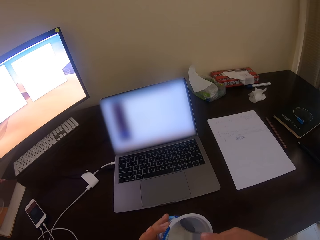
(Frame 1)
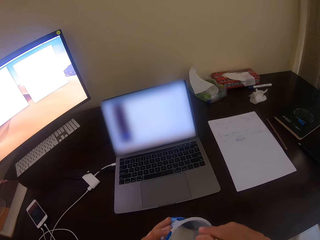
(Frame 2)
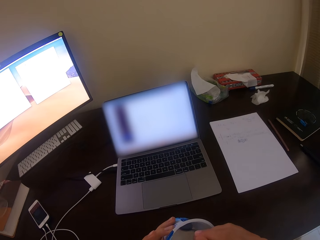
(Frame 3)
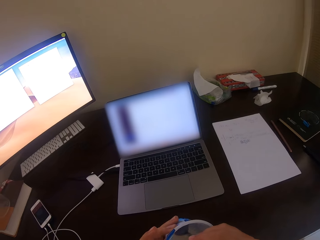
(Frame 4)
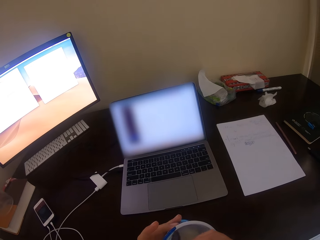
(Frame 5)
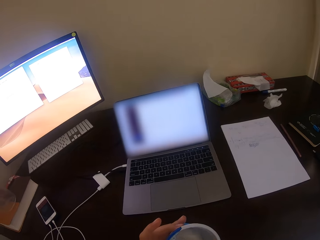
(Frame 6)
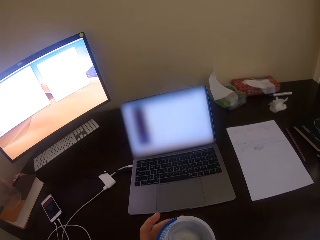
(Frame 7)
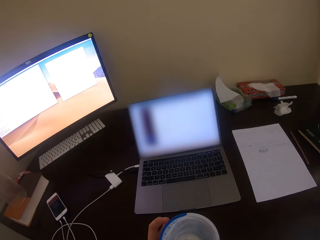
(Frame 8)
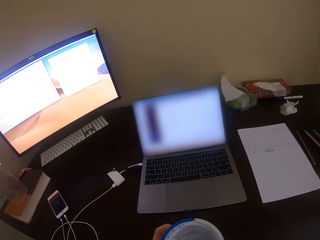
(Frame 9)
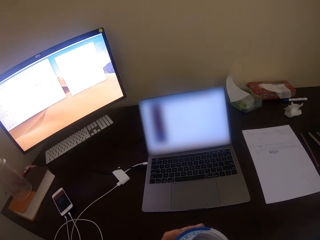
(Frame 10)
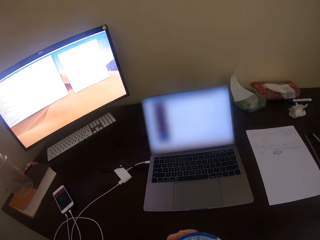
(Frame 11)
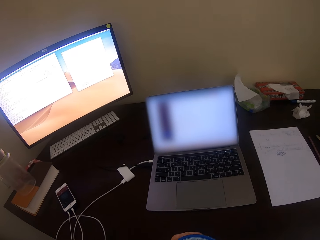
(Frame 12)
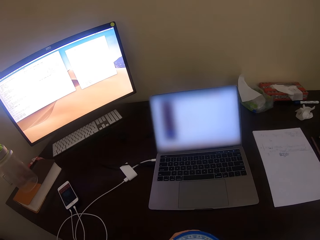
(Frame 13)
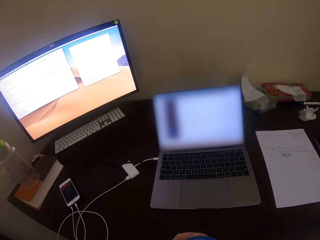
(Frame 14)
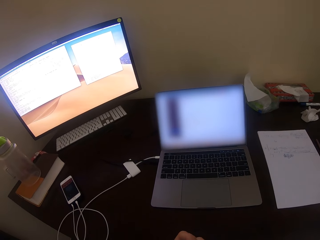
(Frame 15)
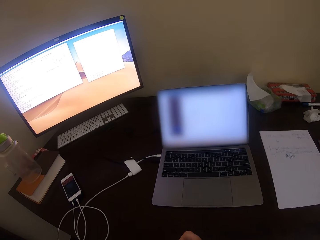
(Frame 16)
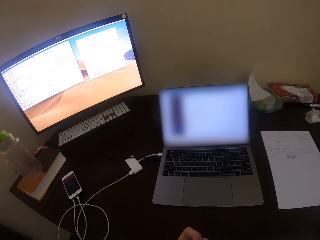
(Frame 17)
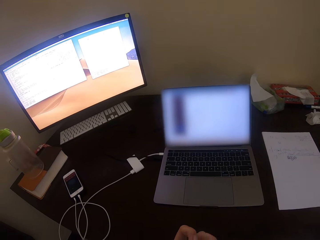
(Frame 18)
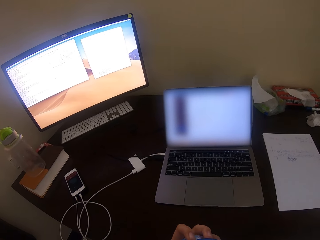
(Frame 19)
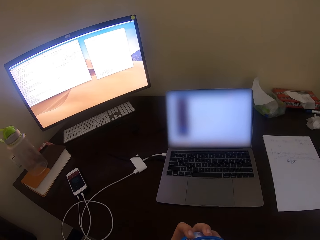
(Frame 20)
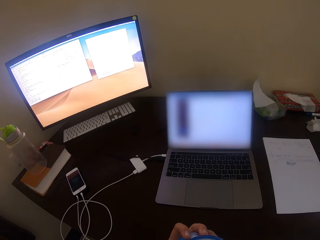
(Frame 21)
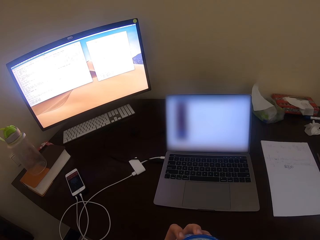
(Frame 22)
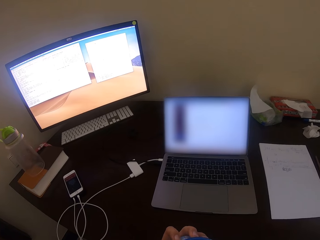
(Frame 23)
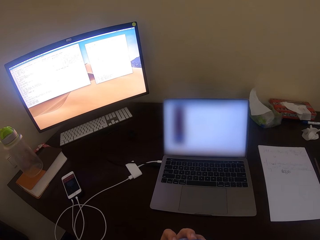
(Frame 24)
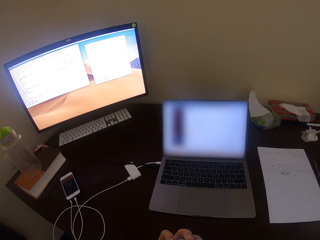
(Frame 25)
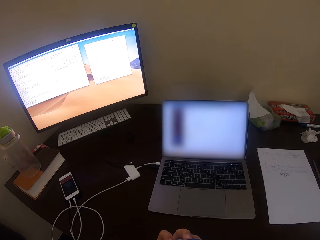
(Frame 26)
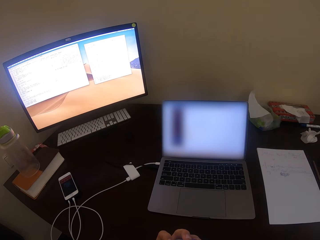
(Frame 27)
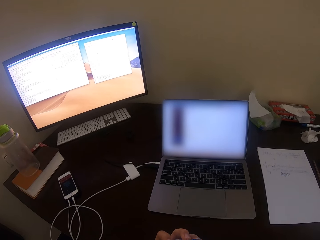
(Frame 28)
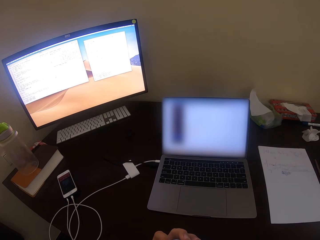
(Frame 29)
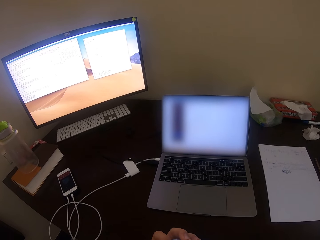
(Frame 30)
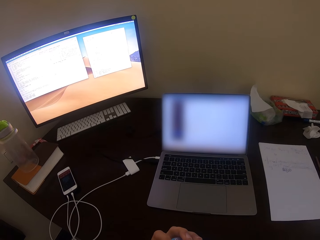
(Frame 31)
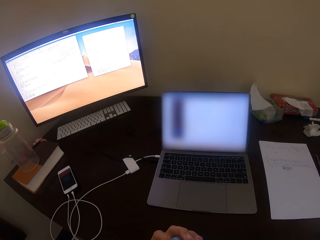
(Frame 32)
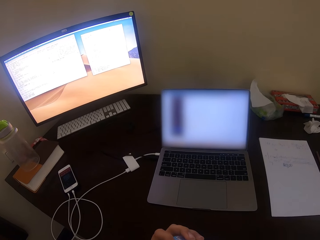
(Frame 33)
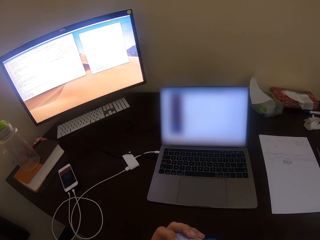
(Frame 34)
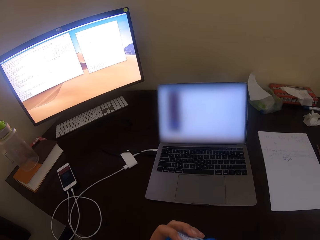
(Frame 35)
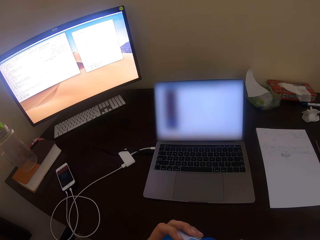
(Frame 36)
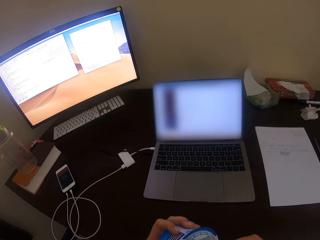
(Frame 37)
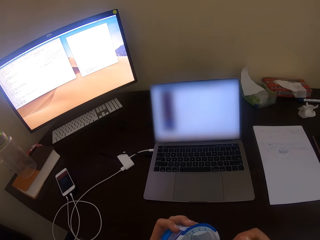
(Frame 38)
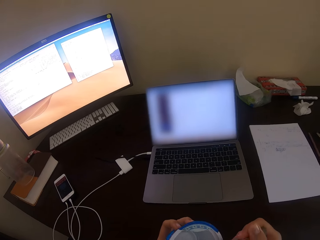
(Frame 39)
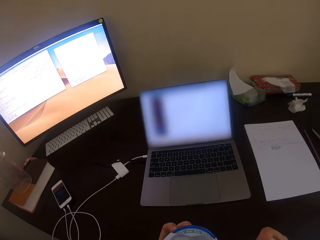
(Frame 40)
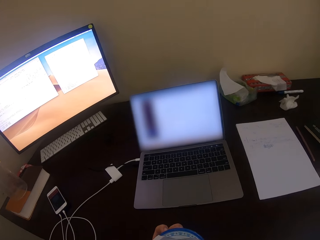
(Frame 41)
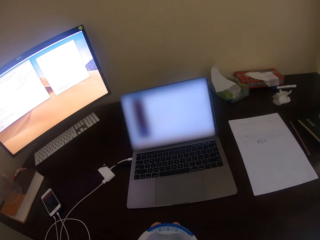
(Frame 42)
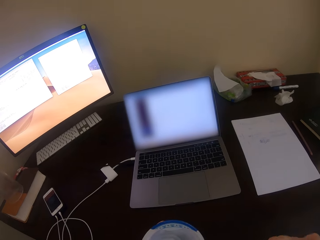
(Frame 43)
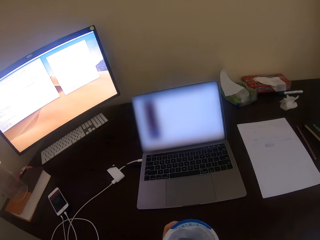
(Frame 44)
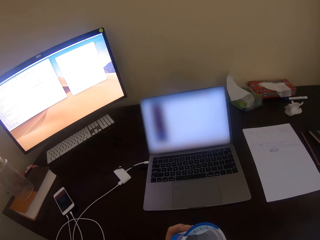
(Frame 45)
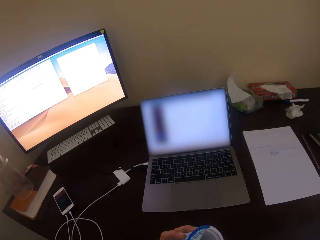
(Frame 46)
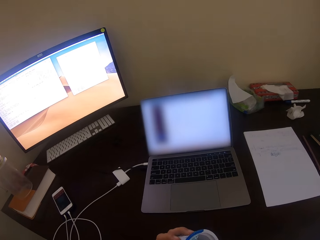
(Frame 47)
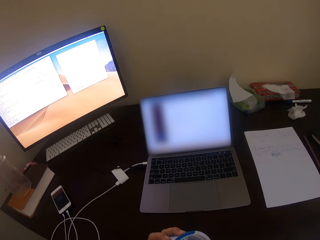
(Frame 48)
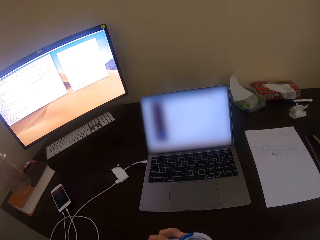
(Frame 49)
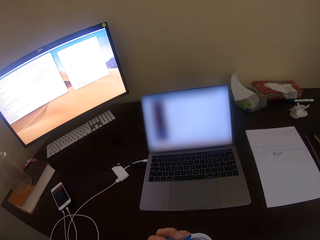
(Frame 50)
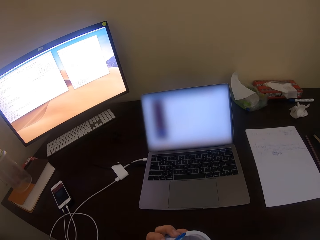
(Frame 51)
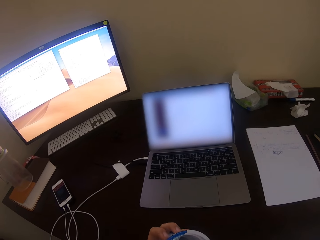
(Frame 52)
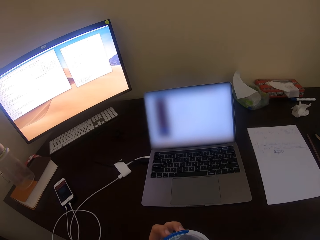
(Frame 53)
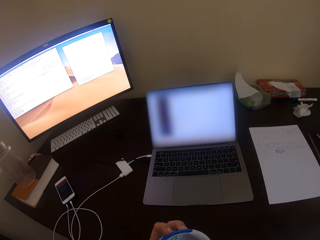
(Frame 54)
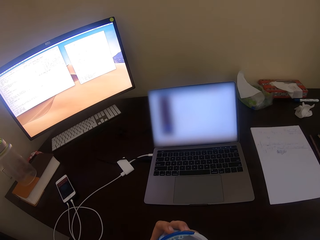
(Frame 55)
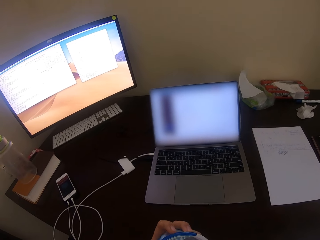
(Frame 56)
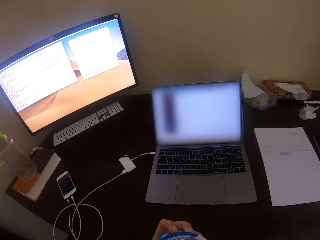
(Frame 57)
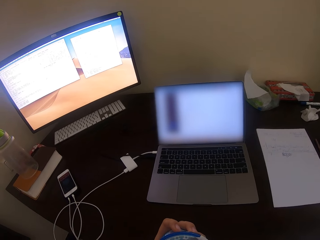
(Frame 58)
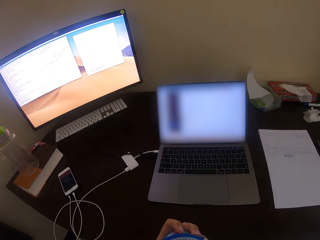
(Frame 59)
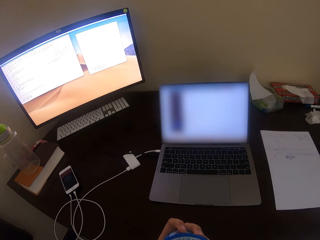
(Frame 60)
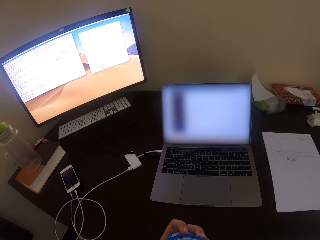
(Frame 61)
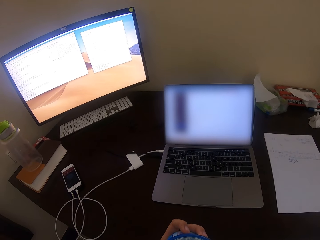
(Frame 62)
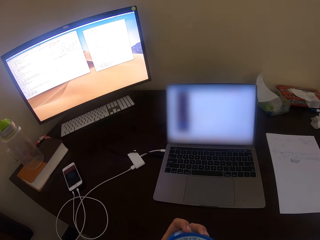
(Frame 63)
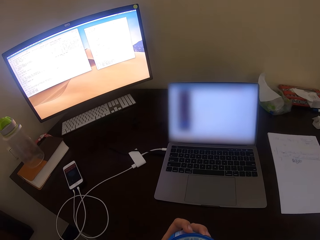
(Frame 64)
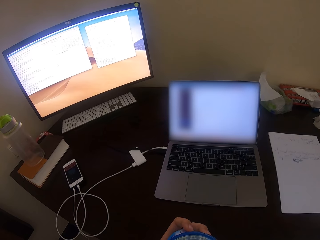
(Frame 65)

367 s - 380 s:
The camera wearer converses with a man. The man converses with the camera wearer. The camera wearer converses with the man.

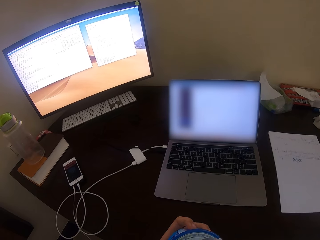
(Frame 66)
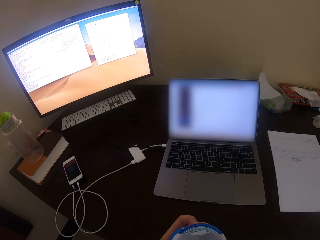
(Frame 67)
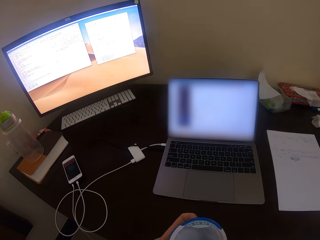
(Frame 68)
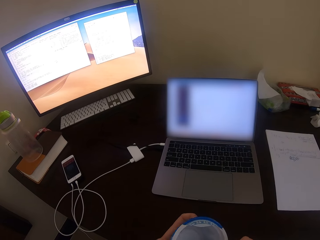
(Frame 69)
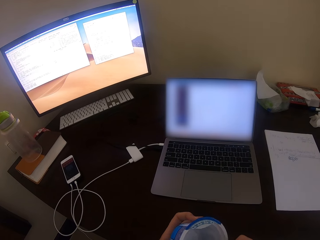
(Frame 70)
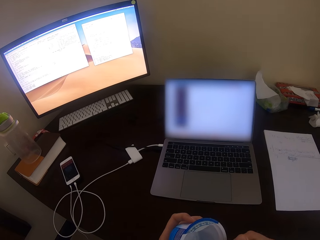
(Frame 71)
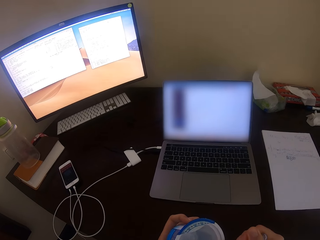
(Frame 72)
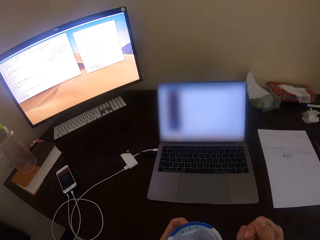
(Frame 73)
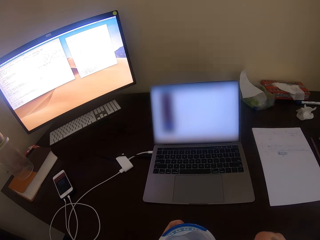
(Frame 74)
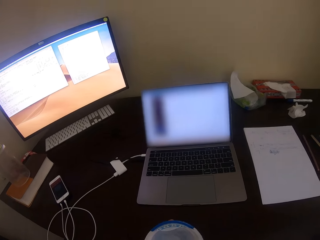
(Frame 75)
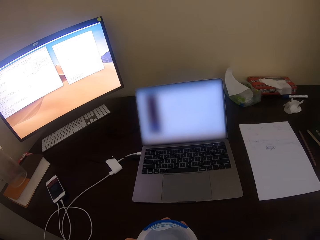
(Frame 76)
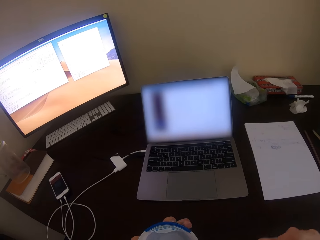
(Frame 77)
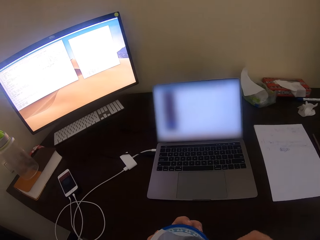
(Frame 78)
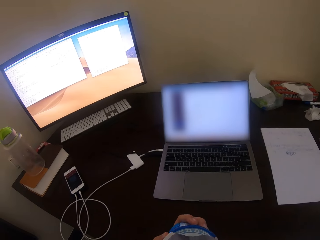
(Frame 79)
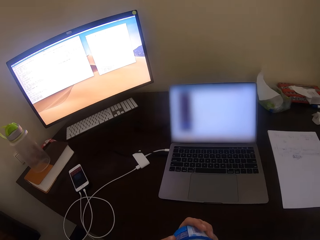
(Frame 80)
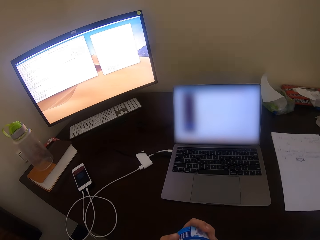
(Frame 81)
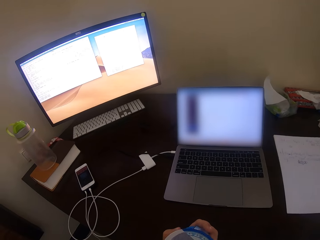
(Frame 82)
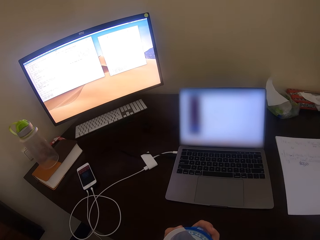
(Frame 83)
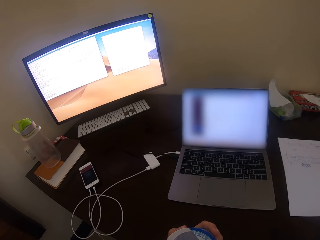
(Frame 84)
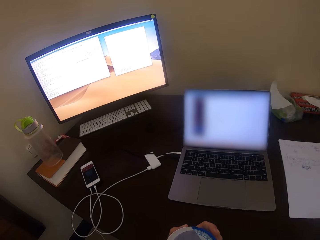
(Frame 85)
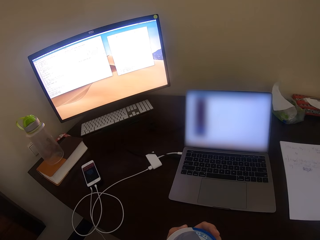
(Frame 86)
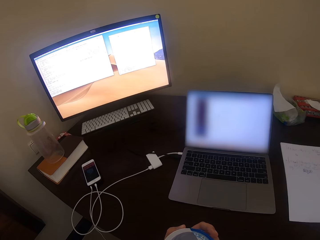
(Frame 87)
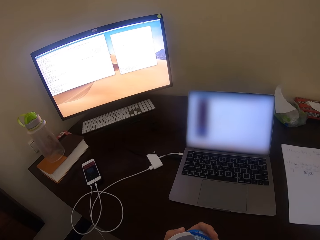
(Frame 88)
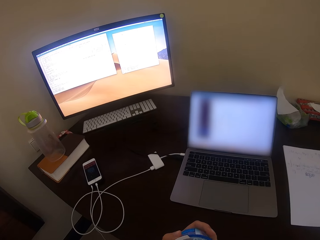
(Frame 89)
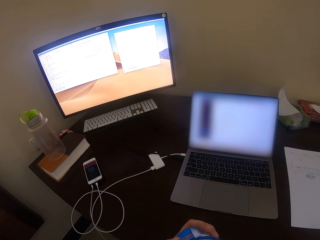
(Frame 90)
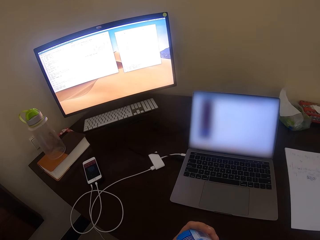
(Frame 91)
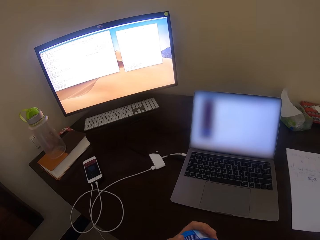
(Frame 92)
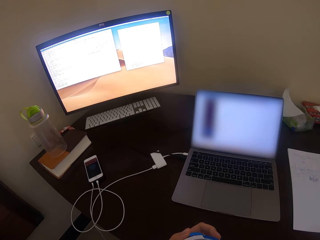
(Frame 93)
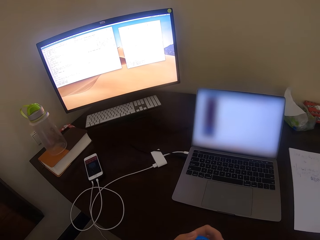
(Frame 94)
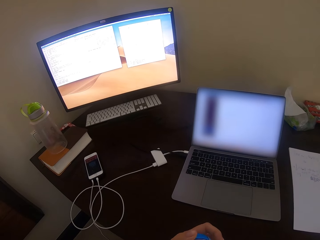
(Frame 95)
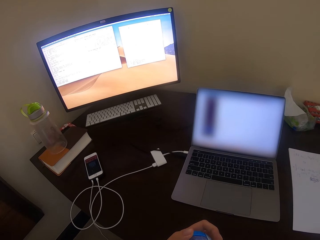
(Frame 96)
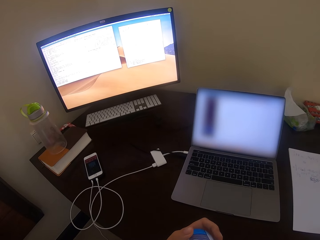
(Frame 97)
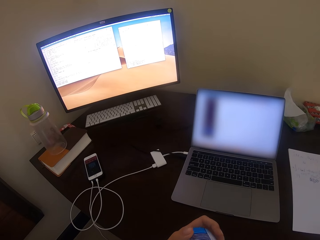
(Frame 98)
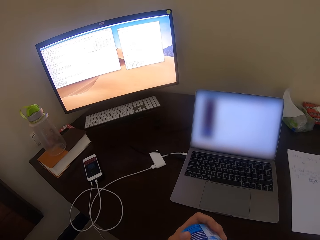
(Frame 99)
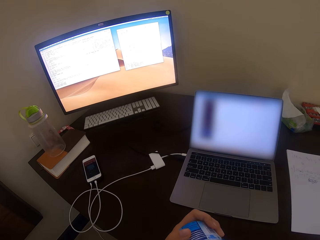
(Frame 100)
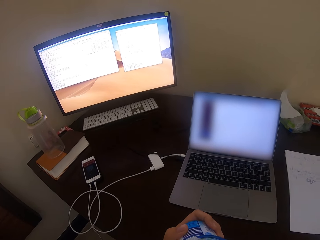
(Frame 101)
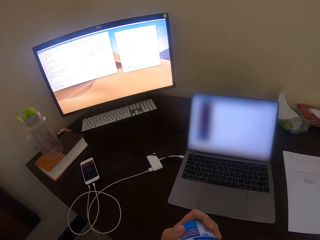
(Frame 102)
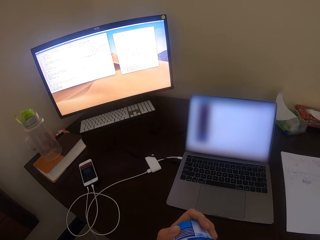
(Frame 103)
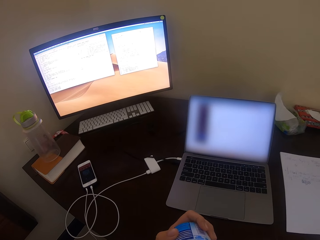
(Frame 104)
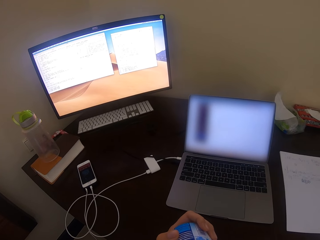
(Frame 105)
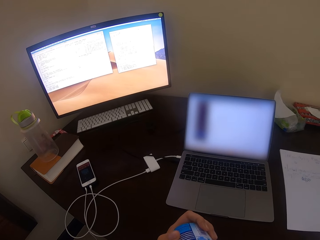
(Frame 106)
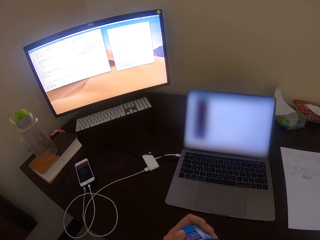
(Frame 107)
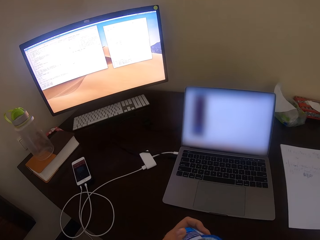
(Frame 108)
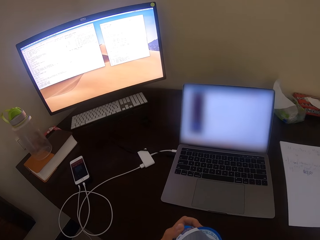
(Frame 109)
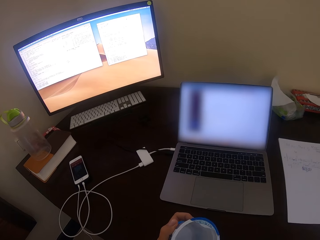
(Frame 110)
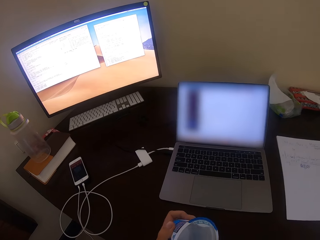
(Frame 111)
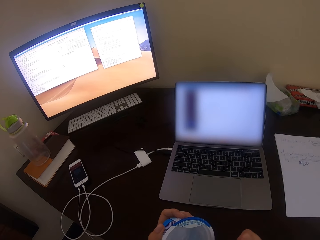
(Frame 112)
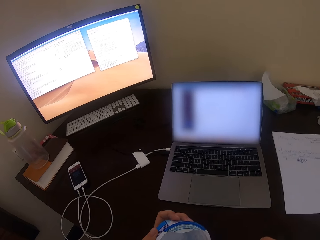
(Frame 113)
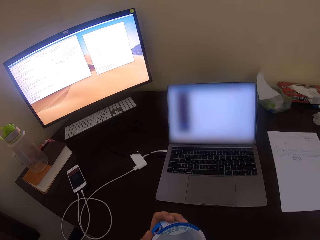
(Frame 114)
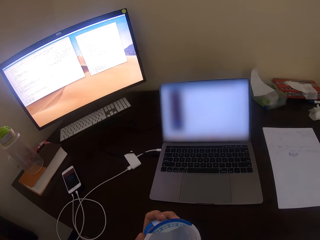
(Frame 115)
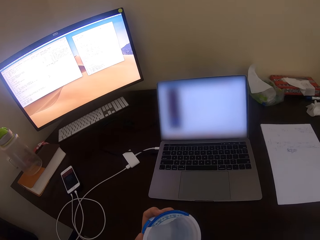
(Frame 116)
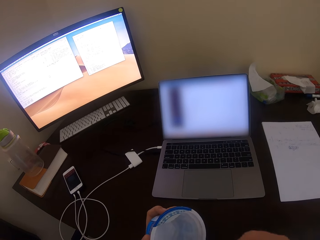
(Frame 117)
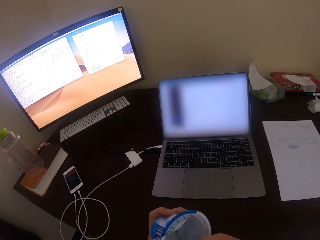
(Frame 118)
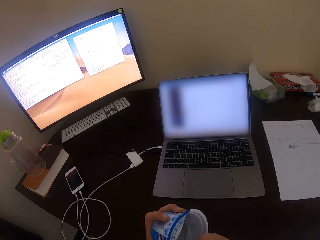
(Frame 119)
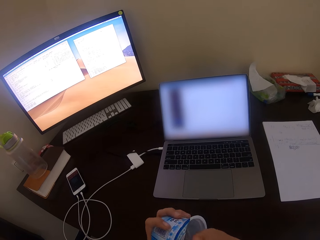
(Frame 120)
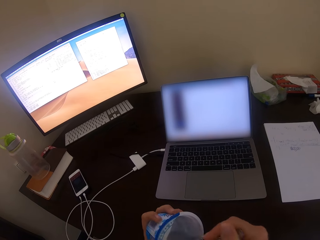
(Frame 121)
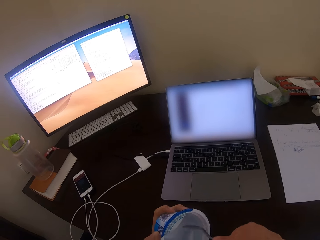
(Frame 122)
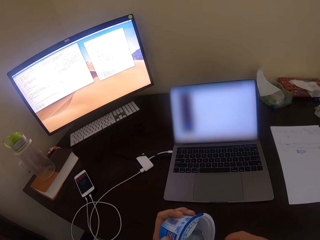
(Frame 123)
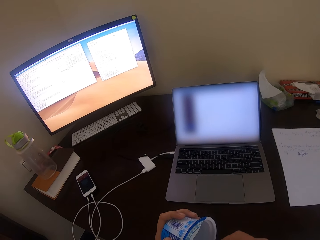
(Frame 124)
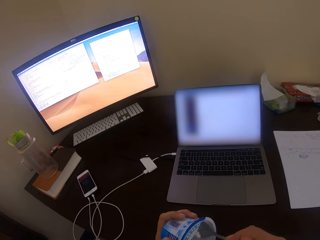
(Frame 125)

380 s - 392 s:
The camera wearer converses with a man. The man converses with the camera wearer. The camera wearer converses with the man. The man converses with the camera wearer. The camera wearer converses with the man.
